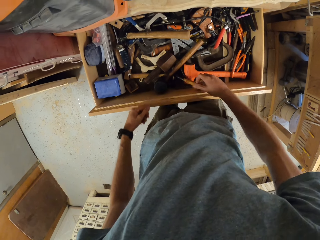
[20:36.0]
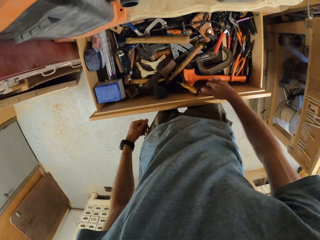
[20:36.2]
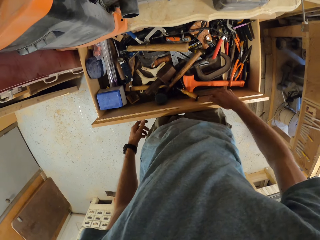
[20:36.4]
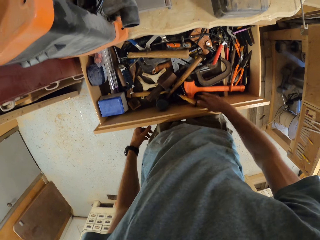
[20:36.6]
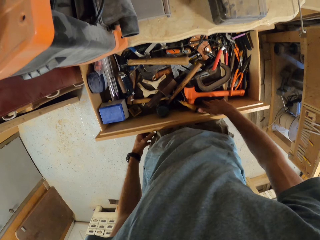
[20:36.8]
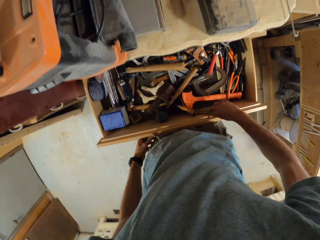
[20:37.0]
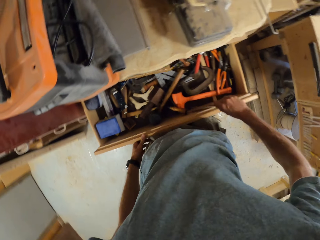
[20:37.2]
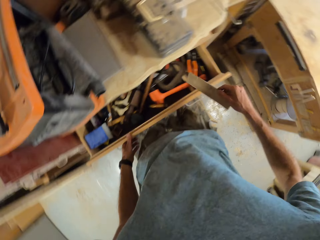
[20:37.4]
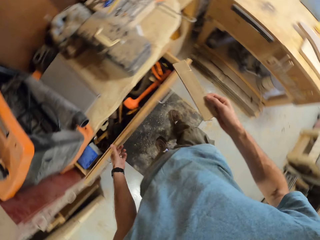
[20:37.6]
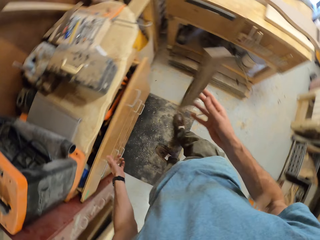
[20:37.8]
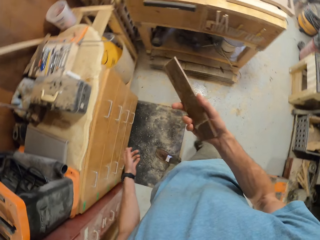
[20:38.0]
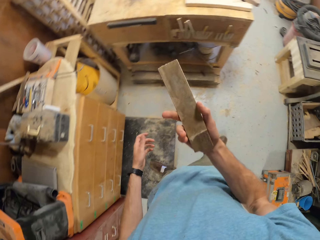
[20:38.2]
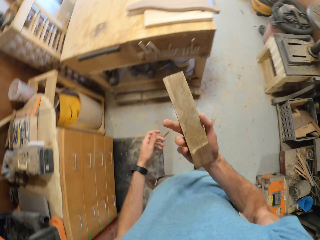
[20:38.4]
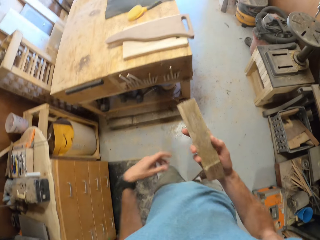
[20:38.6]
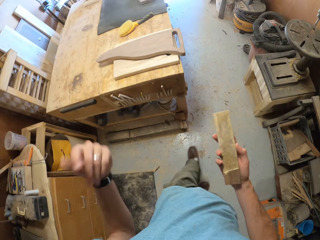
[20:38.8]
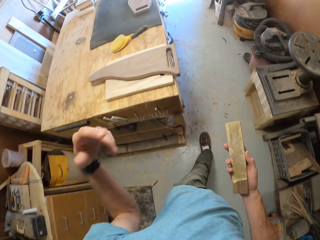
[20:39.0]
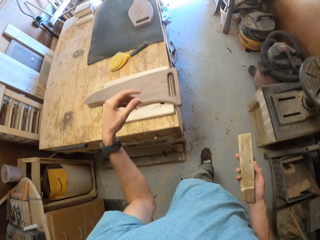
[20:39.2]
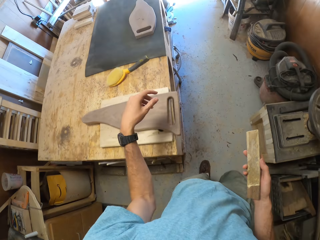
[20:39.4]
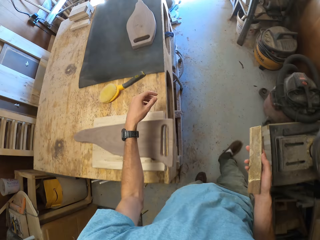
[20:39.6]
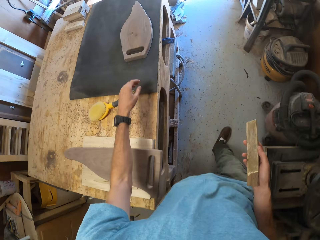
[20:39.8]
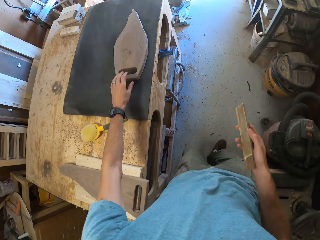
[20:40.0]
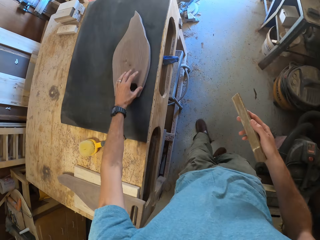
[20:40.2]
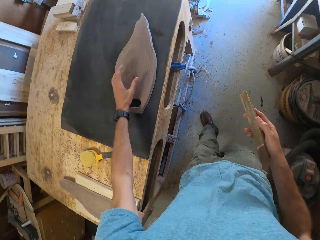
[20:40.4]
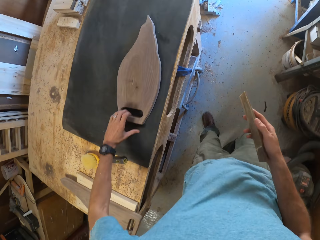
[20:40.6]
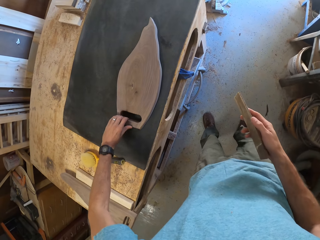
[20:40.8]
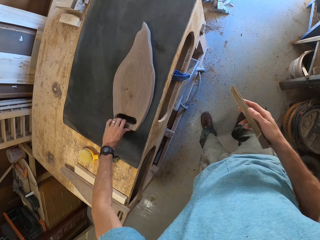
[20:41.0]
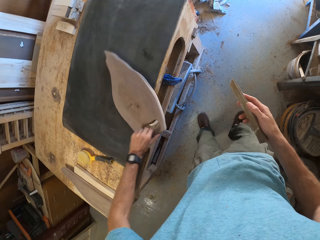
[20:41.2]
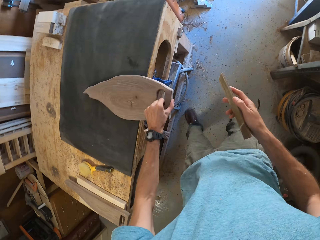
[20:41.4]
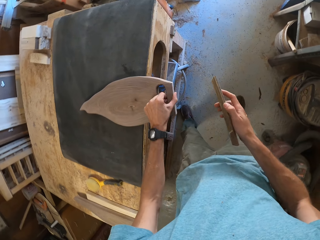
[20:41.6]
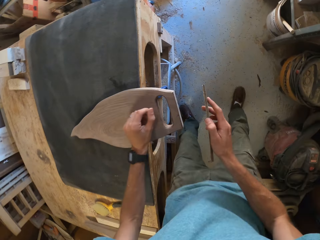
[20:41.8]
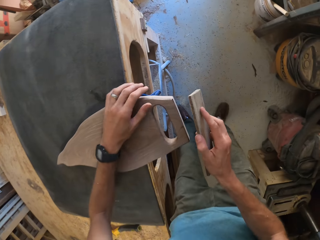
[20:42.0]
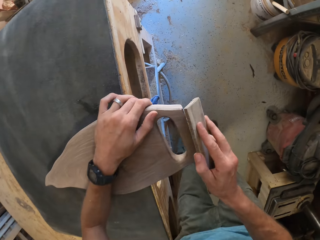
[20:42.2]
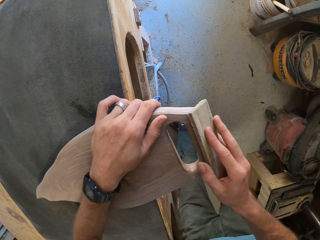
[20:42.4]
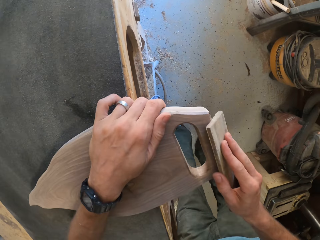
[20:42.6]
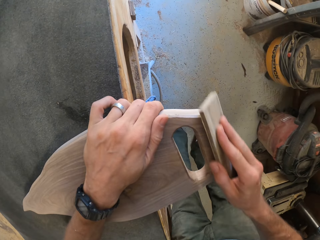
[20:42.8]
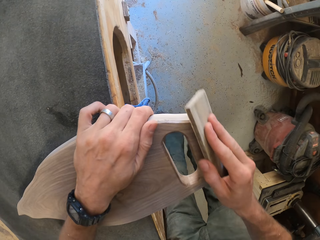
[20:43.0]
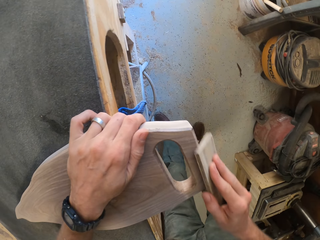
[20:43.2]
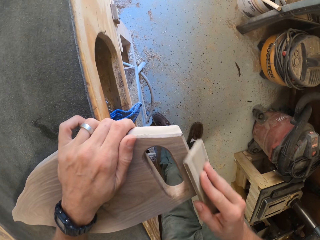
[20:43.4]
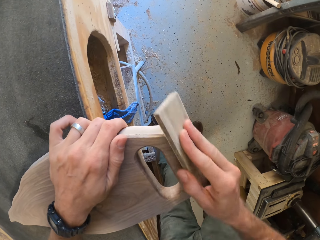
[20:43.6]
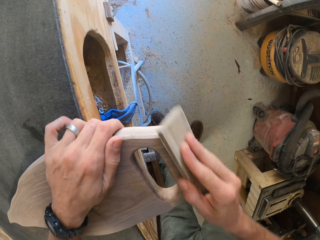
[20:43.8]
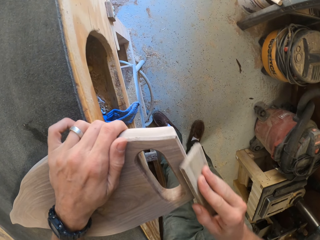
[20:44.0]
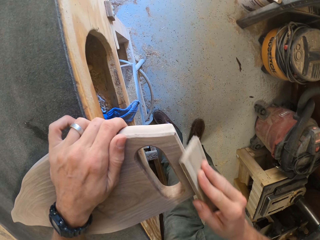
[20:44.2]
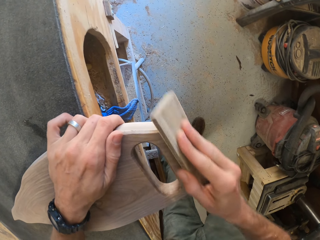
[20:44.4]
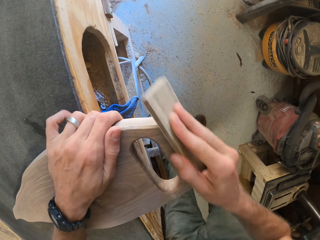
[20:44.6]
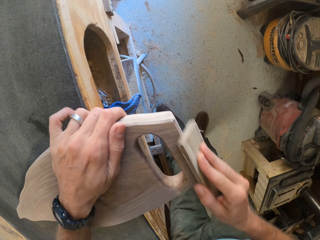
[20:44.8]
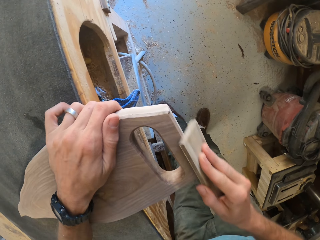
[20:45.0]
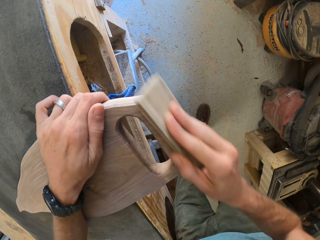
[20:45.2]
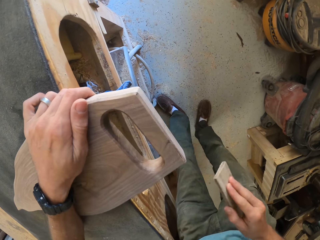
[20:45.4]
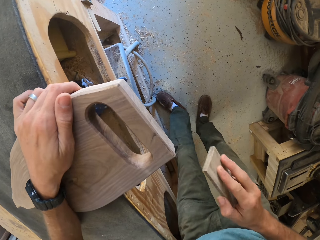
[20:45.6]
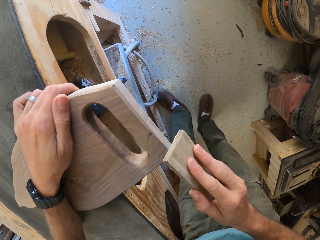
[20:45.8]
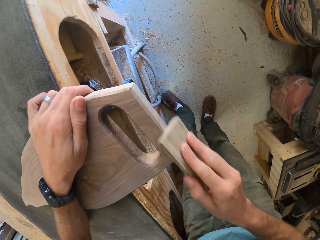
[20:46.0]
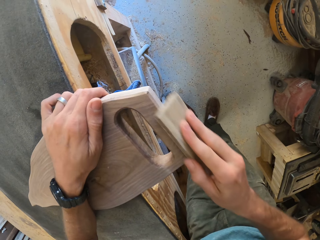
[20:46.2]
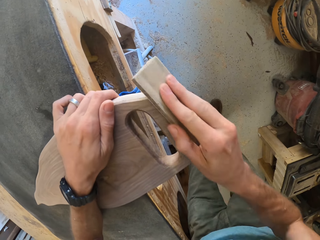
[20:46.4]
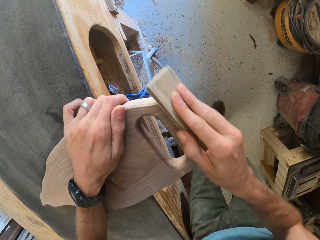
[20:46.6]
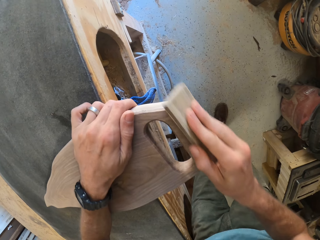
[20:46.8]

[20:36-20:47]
The camera wearer picks up a wooden sandpaper from the drawer with his right hand. He closes the drawer with his left hand. He flips the wooden sandpaper in his right hand. He flicks his left hand. He walks around the workshop towards the table. He moves the piece of wood on the table with his left hand. He turns the piece of wood. He smoothens the edges of the piece of wood with the wooden sandpaper in his right hand.

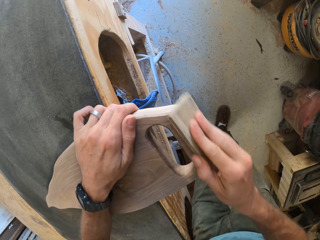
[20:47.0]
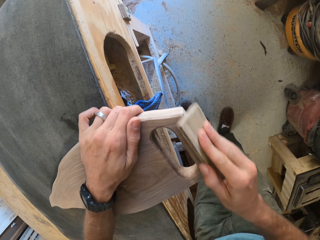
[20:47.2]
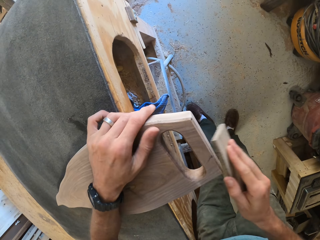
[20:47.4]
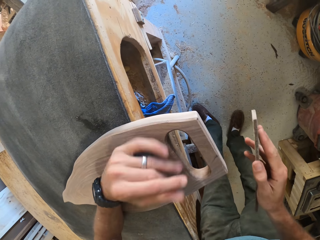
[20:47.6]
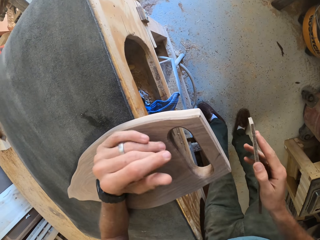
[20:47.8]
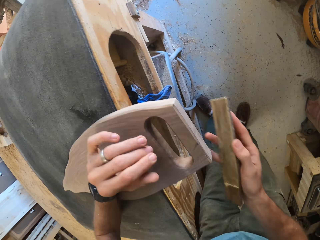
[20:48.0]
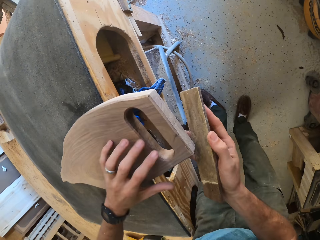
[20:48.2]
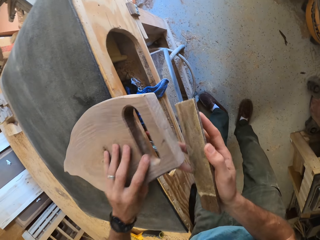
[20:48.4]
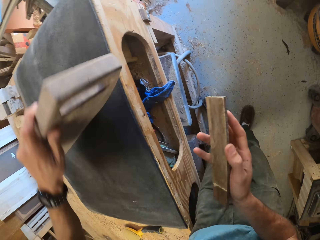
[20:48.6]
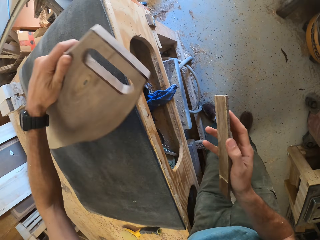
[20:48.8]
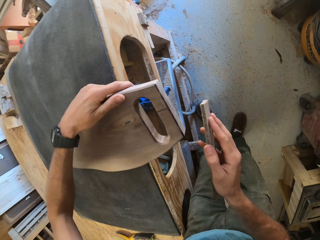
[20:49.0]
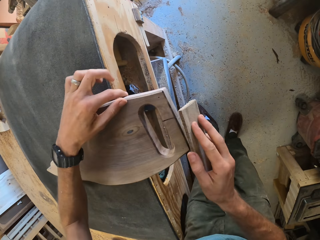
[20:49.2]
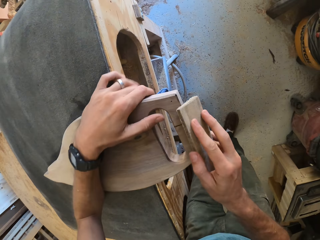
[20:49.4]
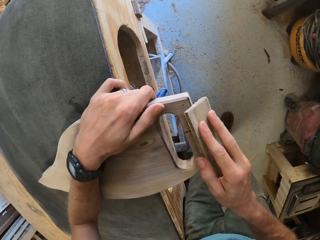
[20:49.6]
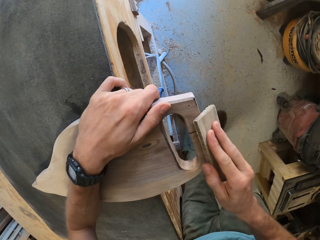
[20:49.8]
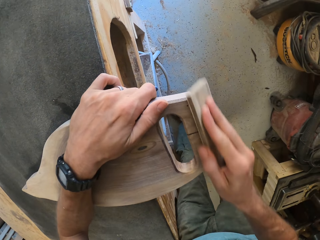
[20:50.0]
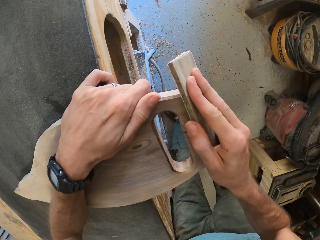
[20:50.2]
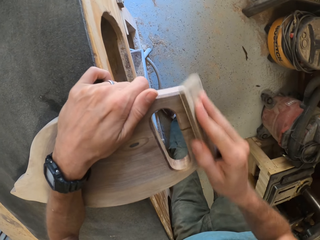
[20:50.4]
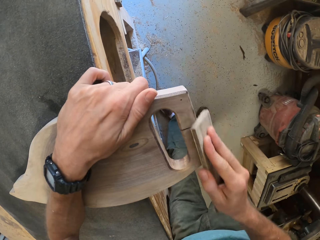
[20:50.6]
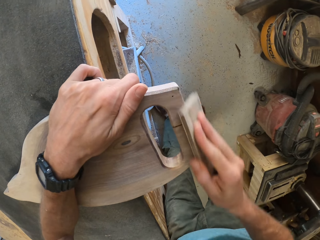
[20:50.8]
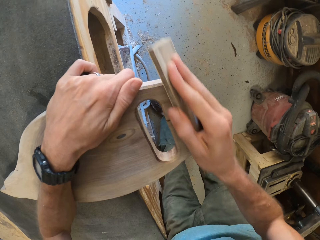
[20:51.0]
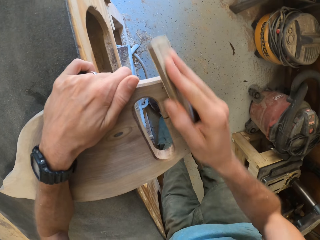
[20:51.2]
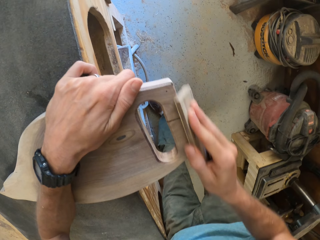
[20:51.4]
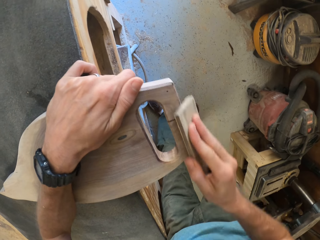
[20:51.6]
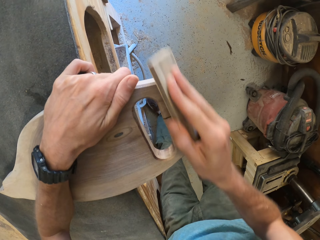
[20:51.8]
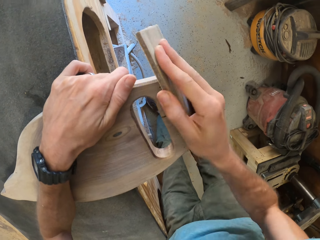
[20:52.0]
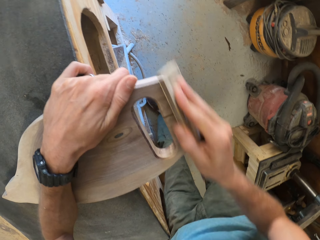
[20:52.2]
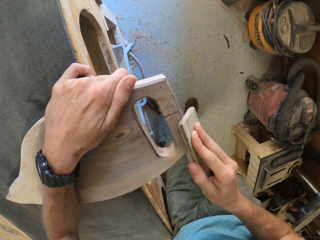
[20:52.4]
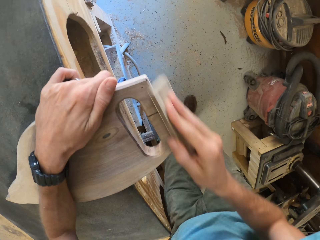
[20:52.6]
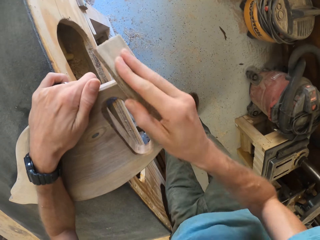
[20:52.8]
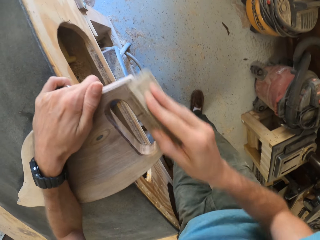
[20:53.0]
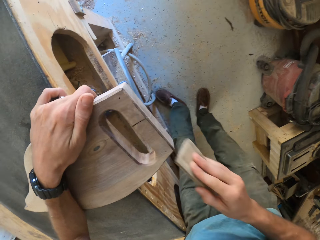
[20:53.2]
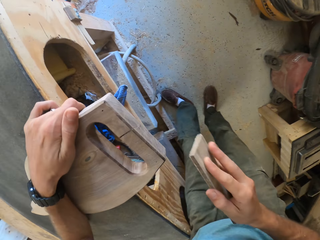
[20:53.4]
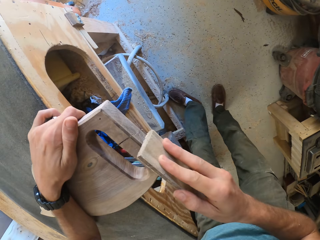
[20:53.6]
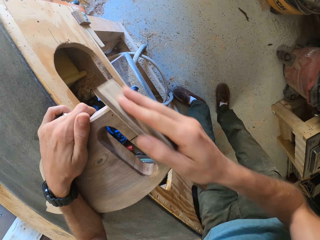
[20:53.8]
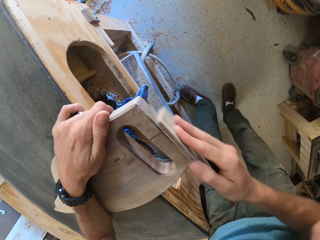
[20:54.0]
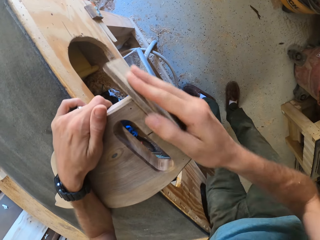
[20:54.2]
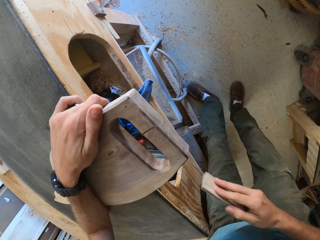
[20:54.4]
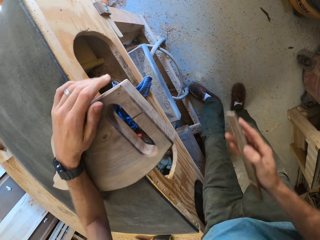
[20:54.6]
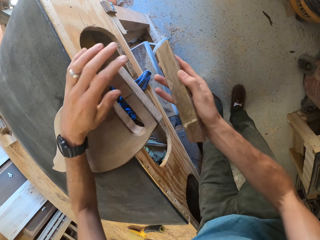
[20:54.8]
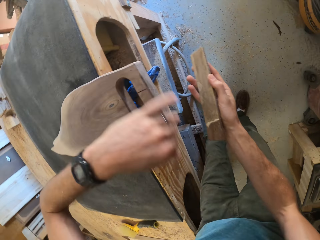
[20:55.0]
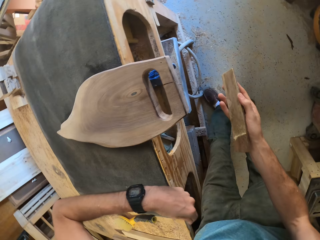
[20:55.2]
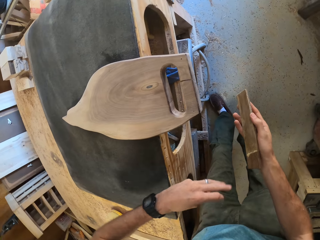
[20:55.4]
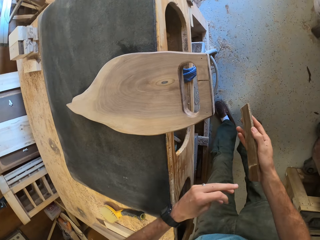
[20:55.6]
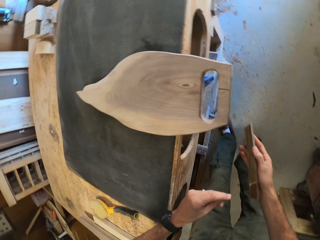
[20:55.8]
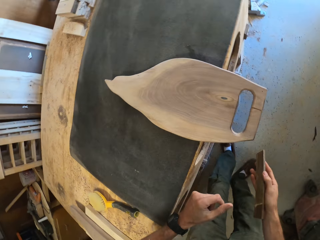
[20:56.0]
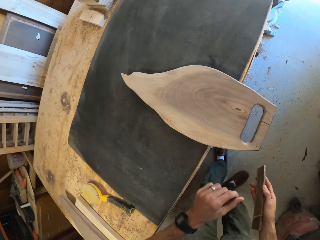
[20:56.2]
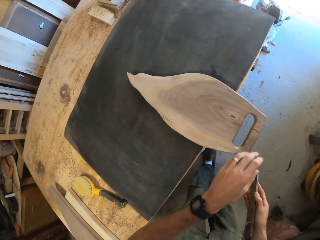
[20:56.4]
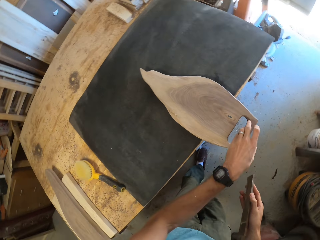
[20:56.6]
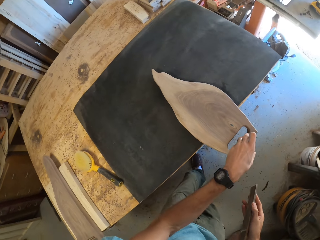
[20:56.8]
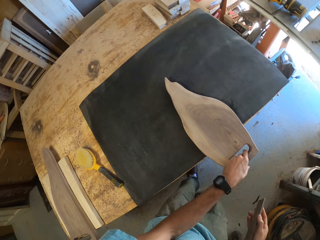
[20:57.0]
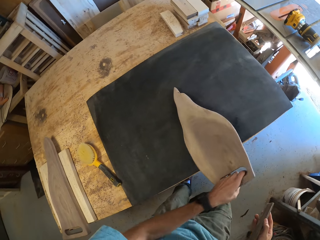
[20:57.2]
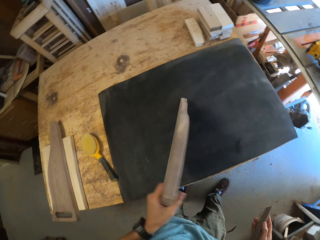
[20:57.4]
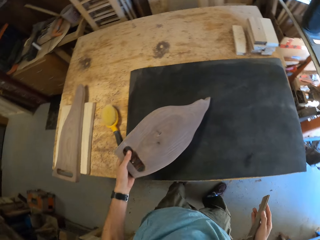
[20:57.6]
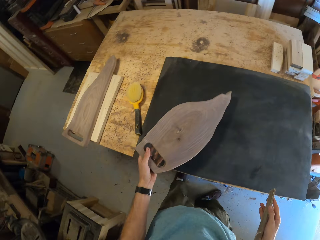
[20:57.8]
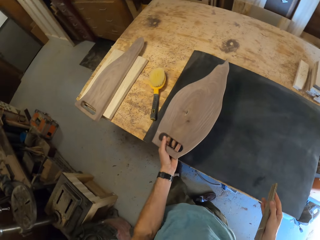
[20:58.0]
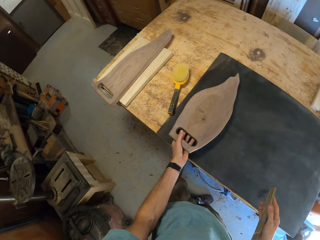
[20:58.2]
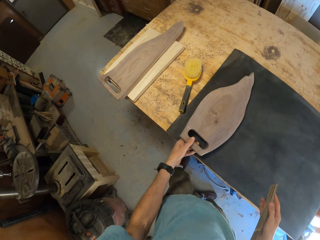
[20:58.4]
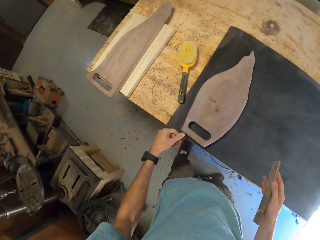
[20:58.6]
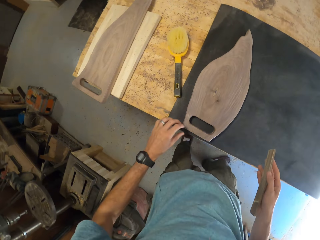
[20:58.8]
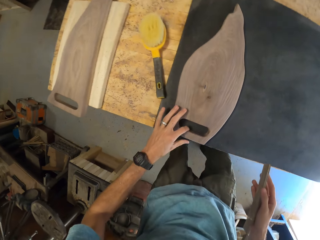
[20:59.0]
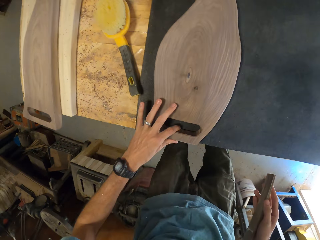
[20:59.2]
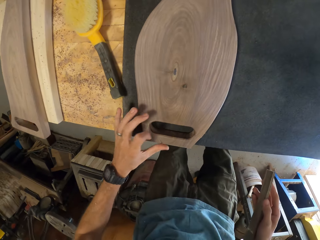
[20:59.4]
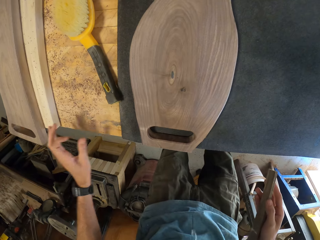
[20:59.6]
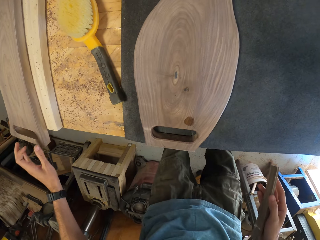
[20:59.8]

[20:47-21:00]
The camera wearer turns over the piece of wood with his left hand. He smoothens the edges of the piece of wood with the wooden sandpaper in his right hand. He turns over the piece of wood with his left hand. He places the piece of wood on the table with his left hand.
